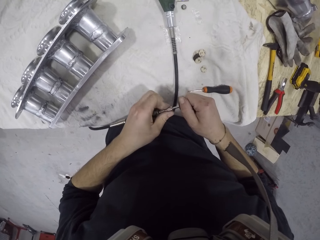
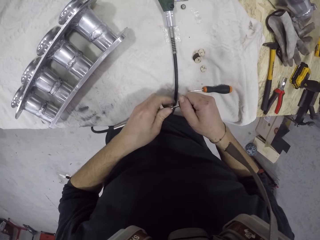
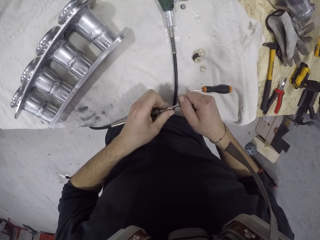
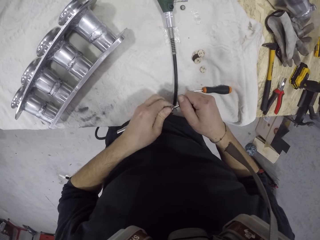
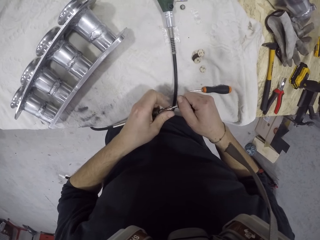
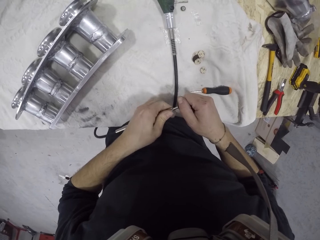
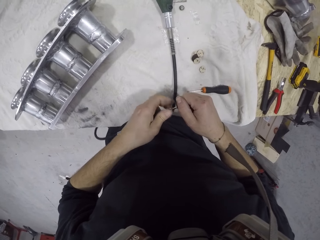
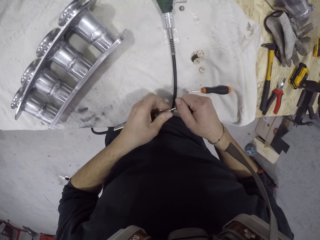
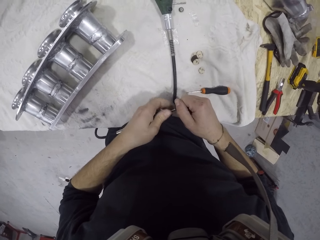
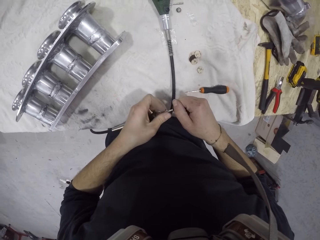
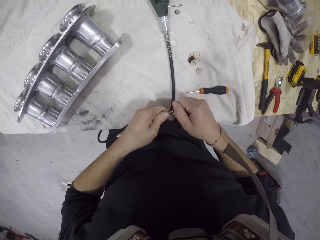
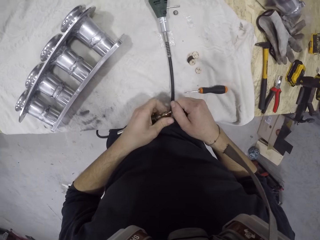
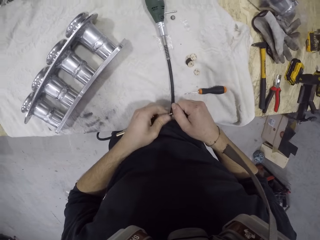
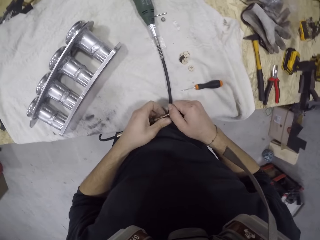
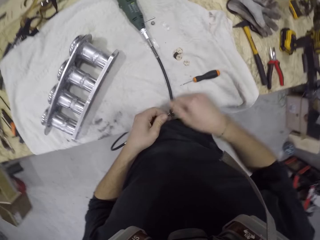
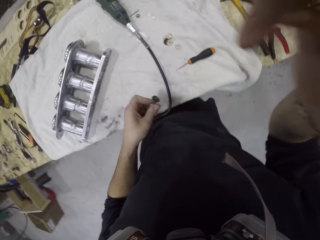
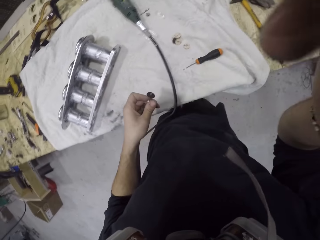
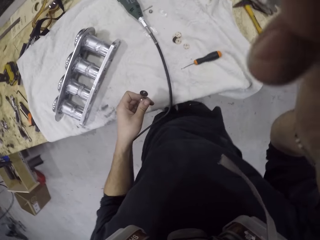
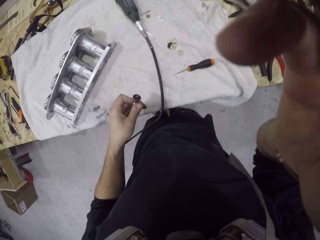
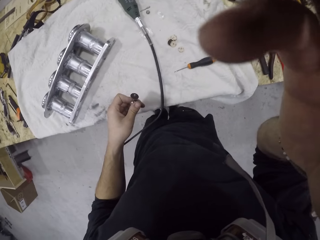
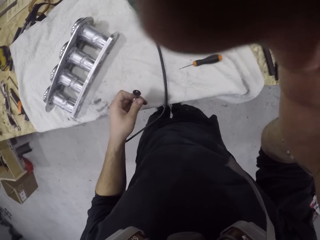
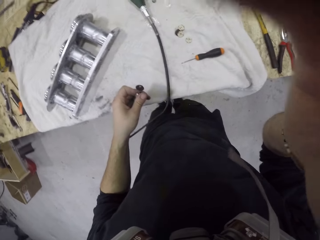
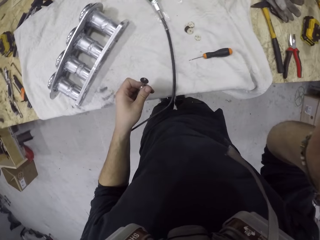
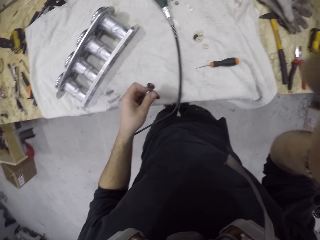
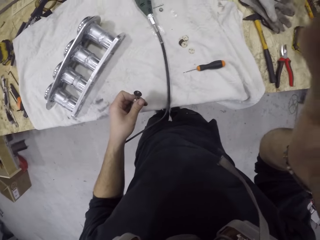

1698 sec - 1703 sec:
The camera wearer screws something. They rub their face.
